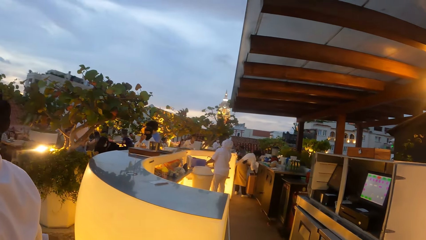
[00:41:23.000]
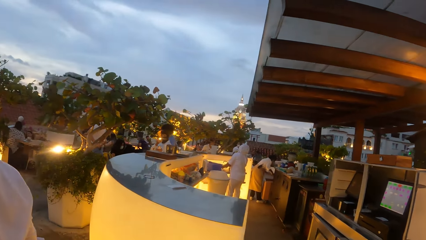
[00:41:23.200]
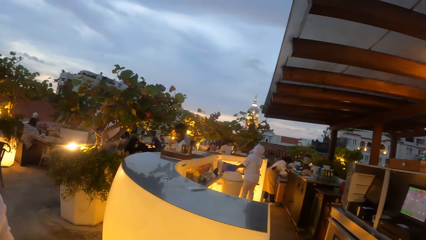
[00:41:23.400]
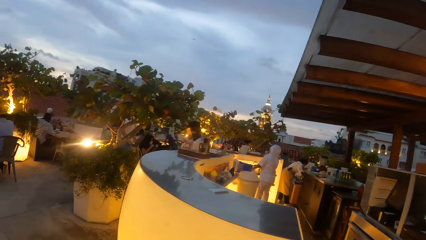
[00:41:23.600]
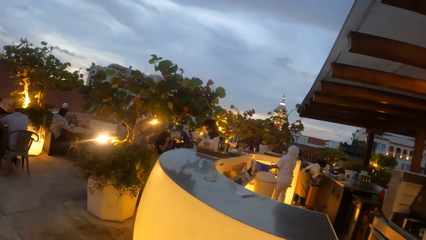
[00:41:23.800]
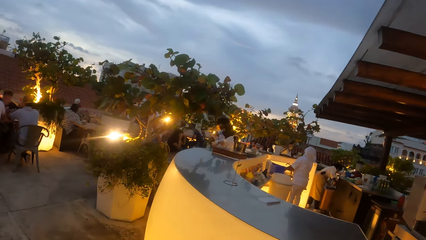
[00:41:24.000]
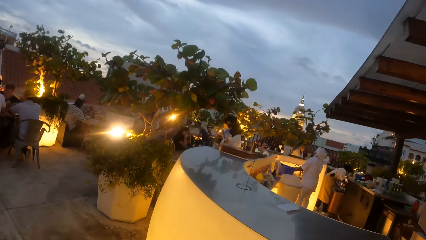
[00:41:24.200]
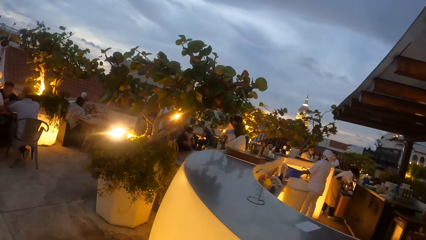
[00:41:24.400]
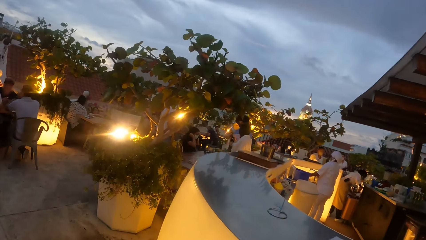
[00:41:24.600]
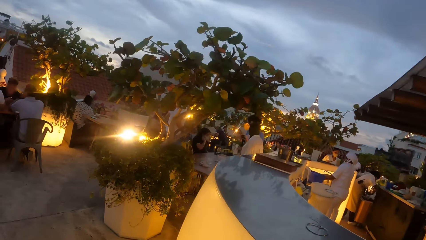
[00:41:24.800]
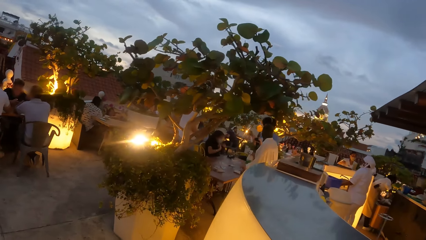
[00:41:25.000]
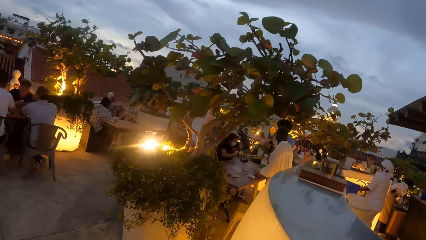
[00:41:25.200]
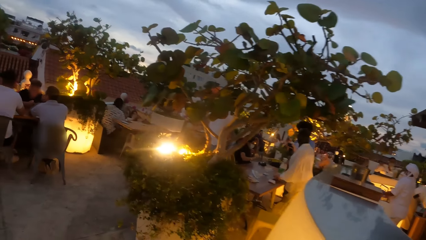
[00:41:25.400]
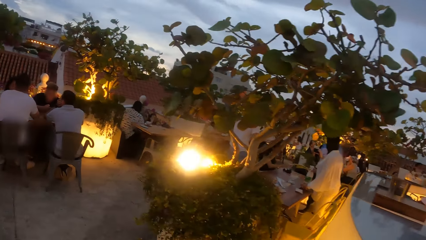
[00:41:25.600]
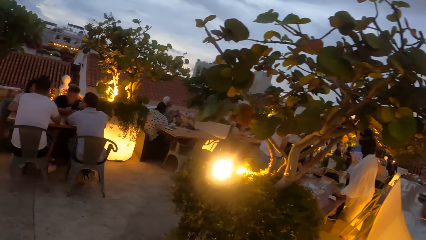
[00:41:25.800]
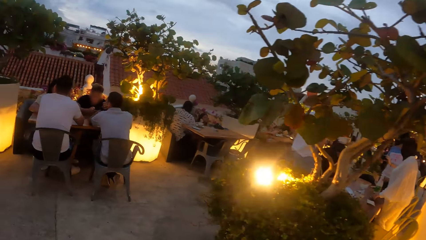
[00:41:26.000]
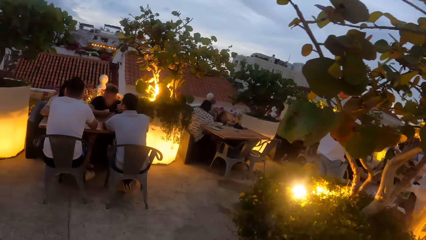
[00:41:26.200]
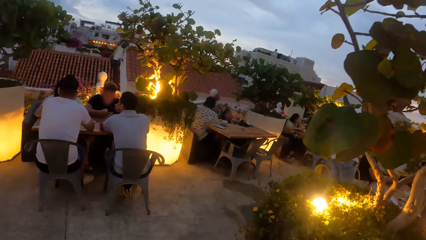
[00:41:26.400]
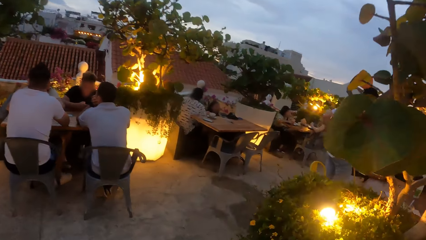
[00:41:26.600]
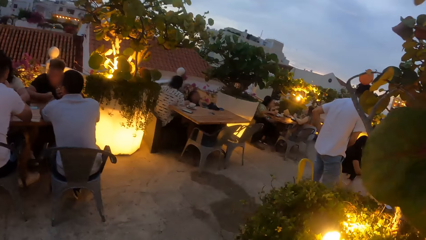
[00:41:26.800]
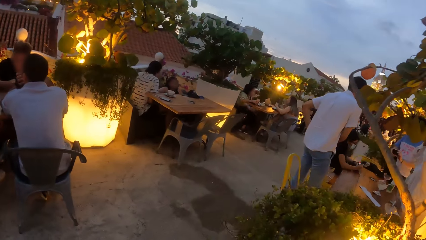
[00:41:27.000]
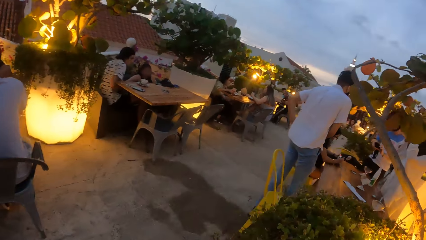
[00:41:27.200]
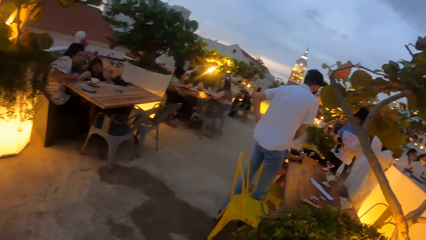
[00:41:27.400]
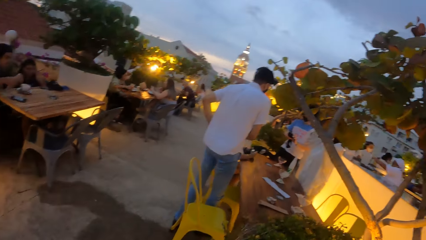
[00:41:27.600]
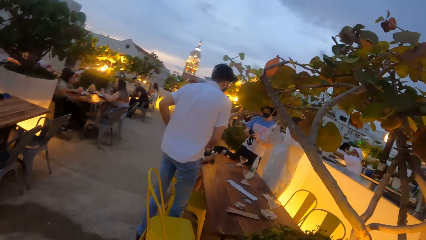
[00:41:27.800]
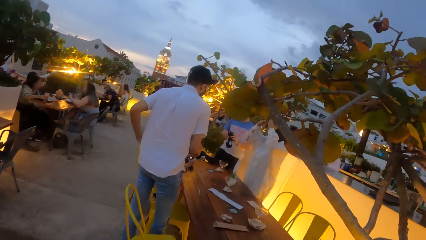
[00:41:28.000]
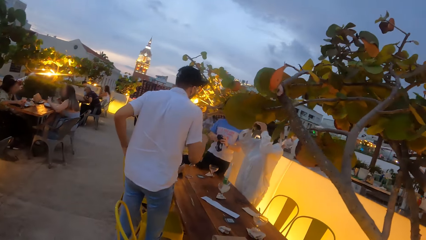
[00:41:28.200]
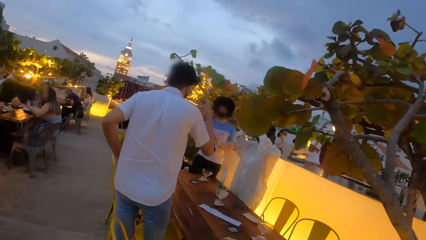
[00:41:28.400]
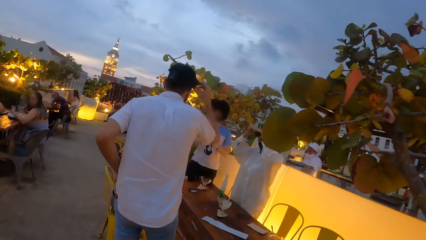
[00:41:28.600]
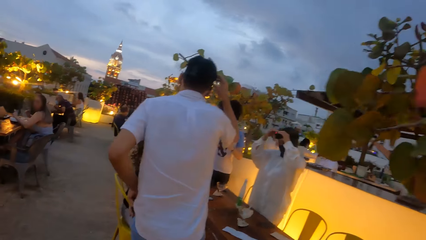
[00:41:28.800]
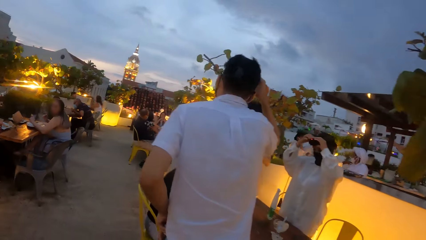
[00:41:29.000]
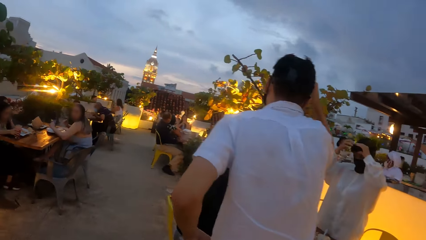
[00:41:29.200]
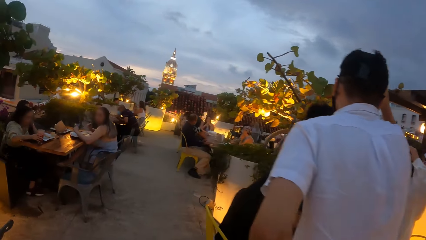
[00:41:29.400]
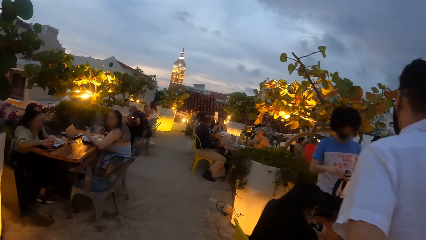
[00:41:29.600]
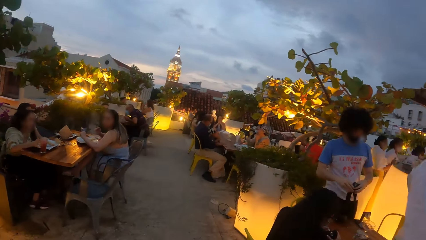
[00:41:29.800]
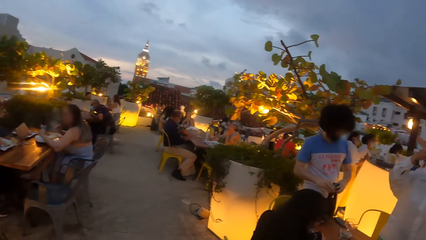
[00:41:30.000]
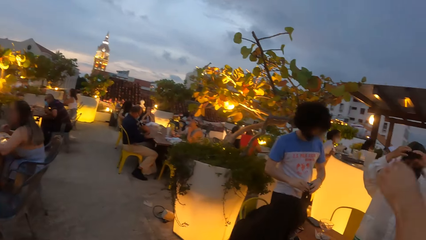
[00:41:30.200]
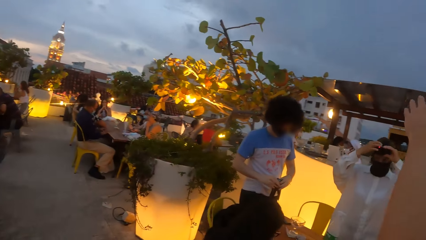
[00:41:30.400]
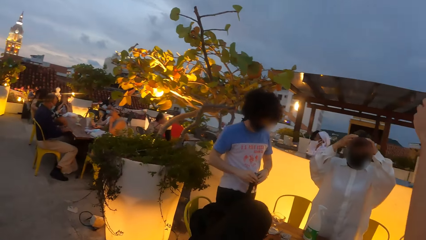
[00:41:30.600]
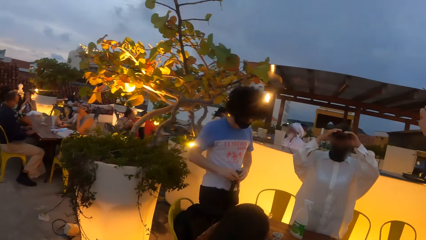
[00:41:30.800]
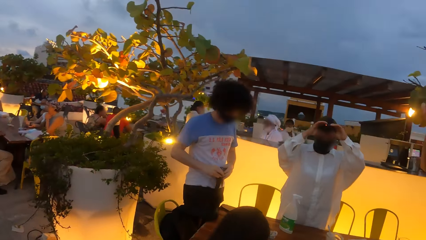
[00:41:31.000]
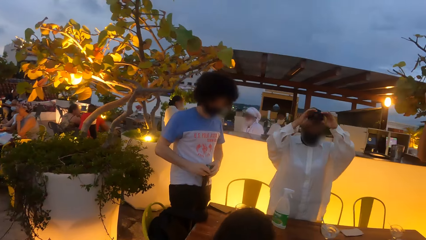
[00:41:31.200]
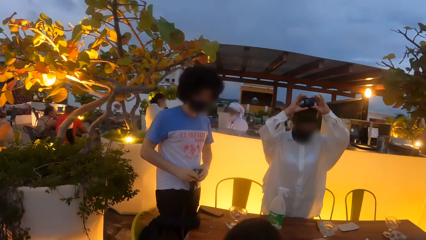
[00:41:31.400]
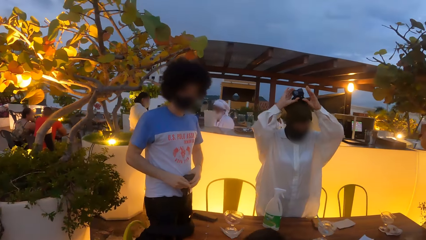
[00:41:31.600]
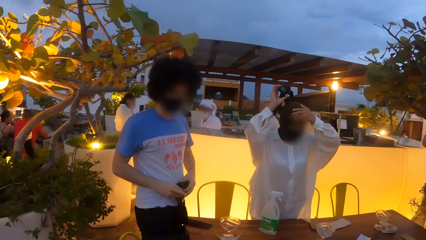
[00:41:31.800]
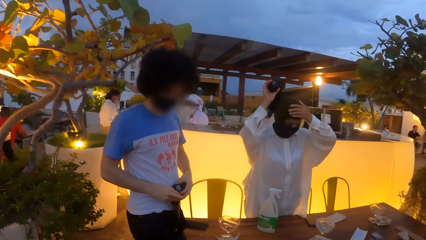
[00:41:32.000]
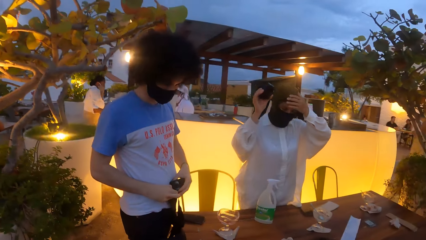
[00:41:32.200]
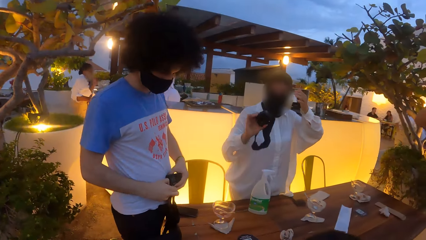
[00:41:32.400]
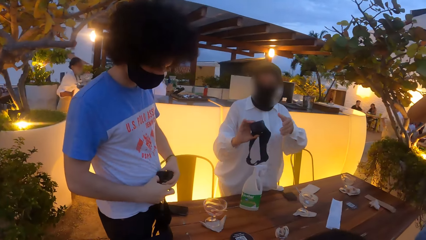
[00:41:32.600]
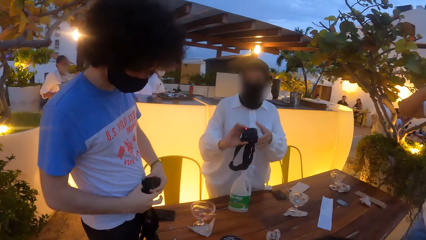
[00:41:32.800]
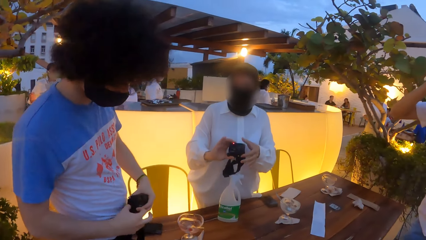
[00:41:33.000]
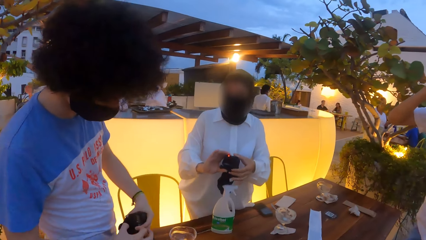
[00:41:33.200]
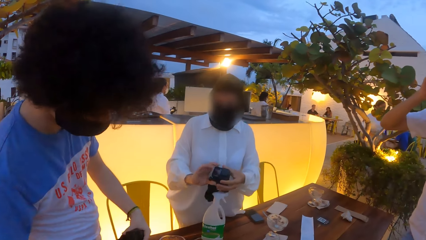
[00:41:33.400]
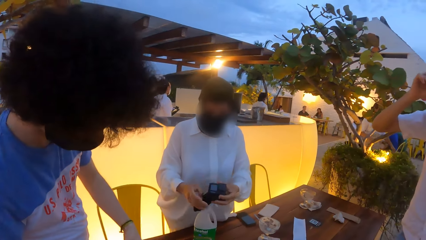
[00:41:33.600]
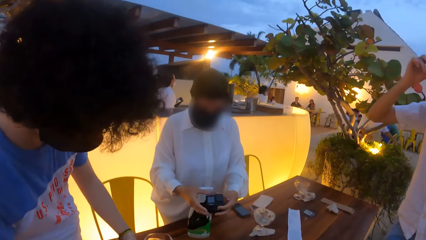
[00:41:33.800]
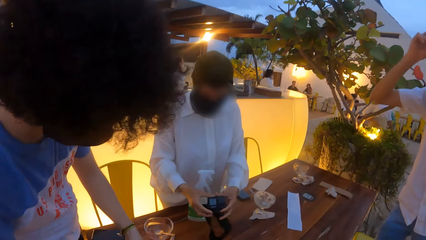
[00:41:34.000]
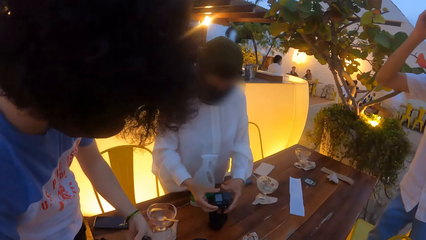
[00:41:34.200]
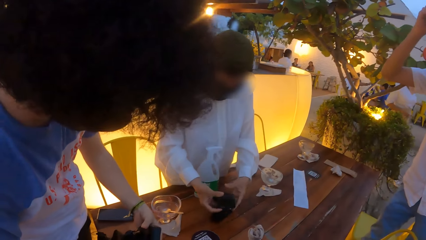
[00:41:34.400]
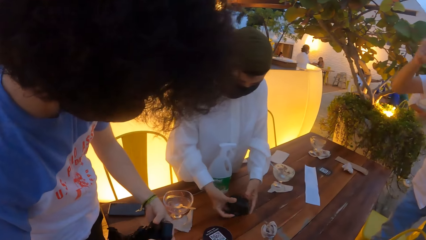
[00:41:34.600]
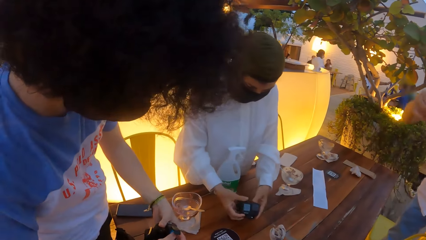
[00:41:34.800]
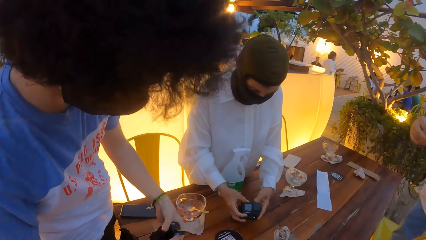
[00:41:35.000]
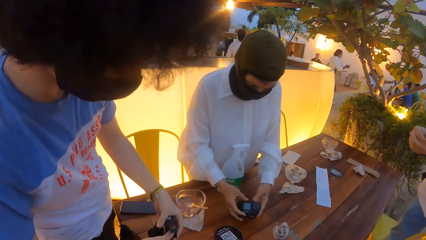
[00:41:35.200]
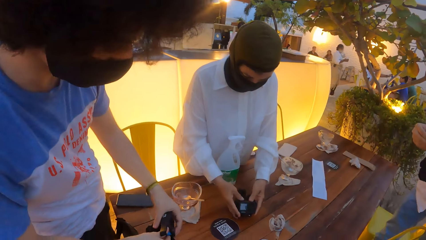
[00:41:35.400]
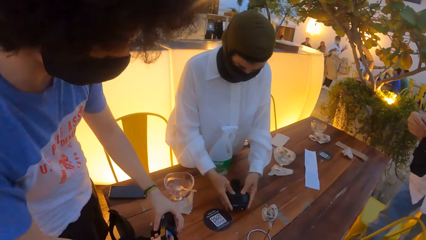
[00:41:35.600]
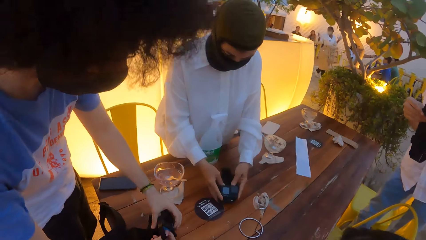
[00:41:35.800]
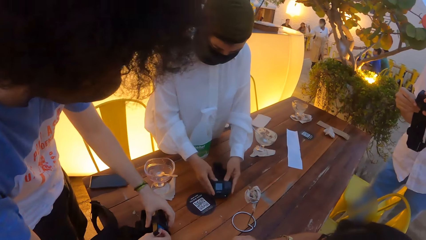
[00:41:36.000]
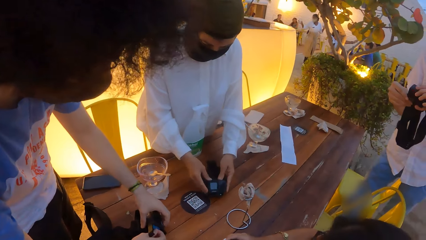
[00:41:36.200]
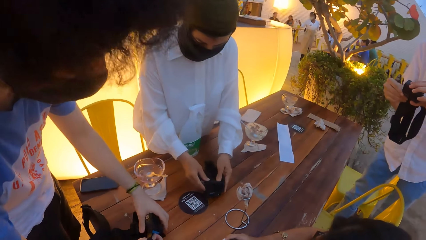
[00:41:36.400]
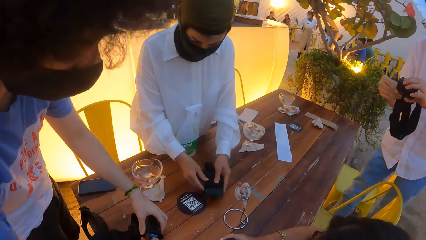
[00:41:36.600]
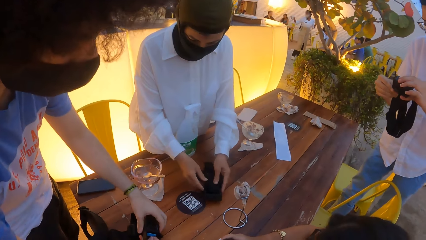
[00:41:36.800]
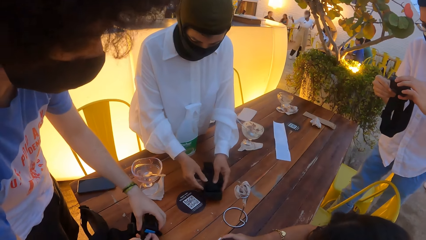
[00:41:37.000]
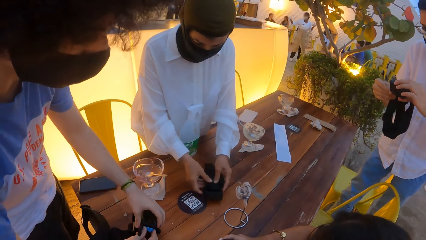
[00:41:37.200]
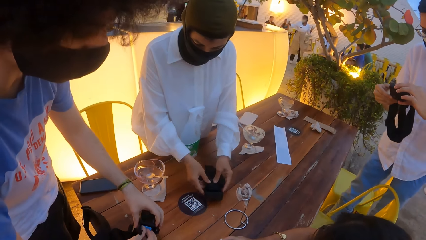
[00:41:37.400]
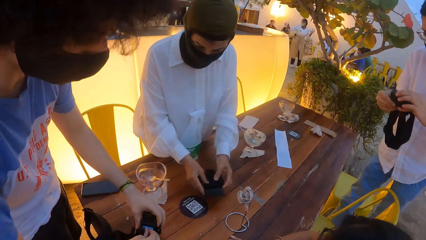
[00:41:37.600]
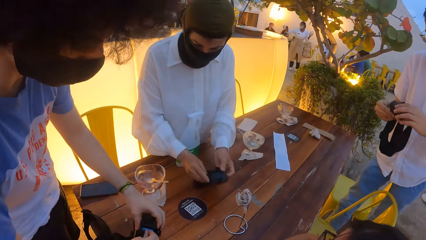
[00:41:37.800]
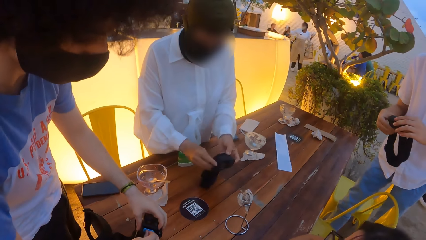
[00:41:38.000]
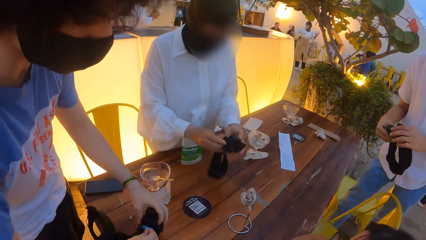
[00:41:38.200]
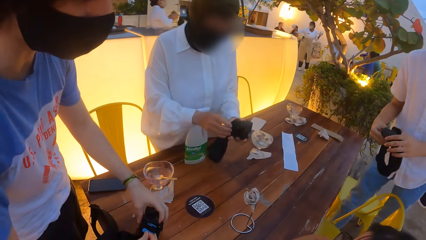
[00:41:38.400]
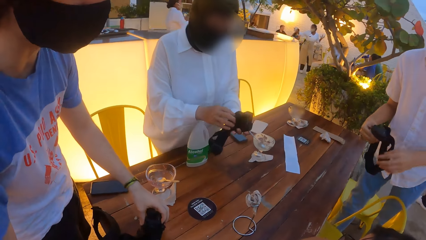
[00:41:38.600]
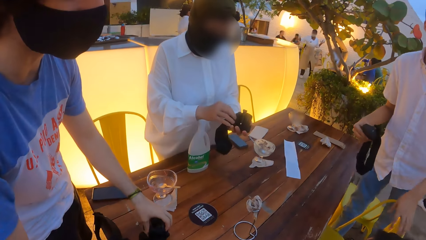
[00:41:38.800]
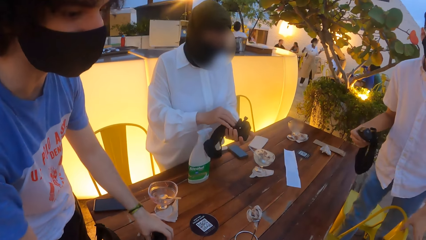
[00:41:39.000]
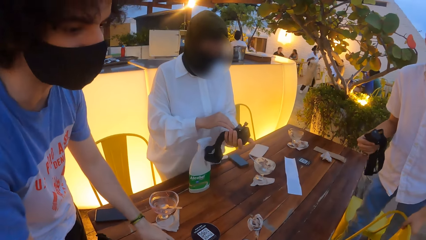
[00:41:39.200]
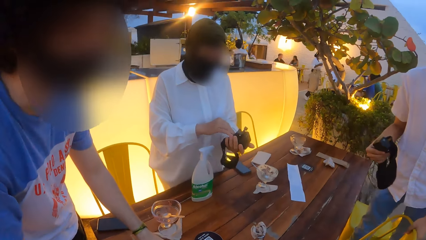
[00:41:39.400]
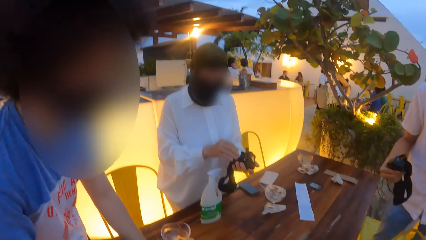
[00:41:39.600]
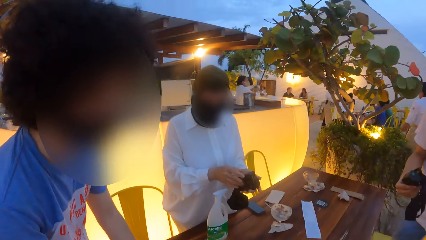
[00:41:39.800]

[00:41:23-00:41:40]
The camera wearer walks to the table. The woman drops the bottle in her right hand on the table. The man adjusts his trouser pocket with his hands. The woman adjusts a camera on her head with her hands. The man adjusts a camera on his head with his right hand. Another man holds the camera with both hands. The first man adjusts the camera on his head with his left hand. The woman takes off the camera on her head with her hands, touches her hair with her left hand, and holds the camera with both hands. The first man takes off the camera on his head with his hand. The woman places the camera in her hands on the table. The camera wearer looks around the restaurant. The woman takes the camera in her hands from the table. The other man removes the battery of the camera from the camera in his left hand with his right hand, drops the battery of the camera in his right hand on the table, and drops the camera in his left hand on the table. The first man holds a chair with his left hand.
